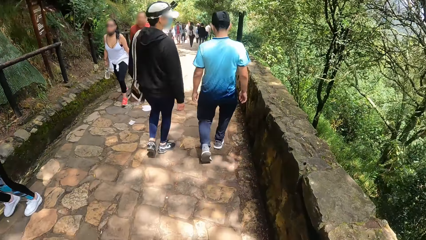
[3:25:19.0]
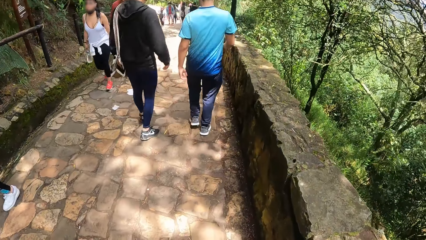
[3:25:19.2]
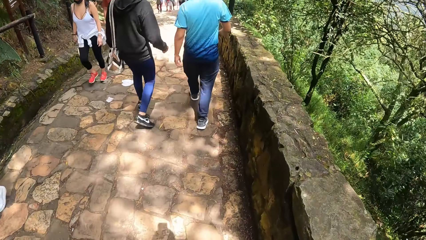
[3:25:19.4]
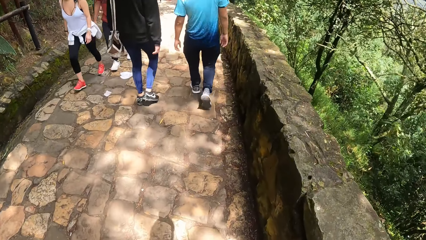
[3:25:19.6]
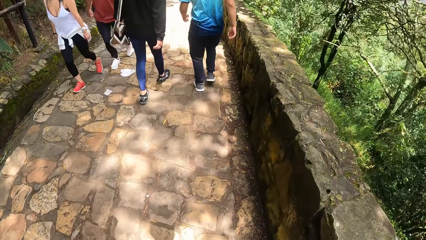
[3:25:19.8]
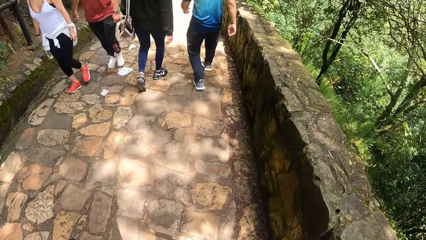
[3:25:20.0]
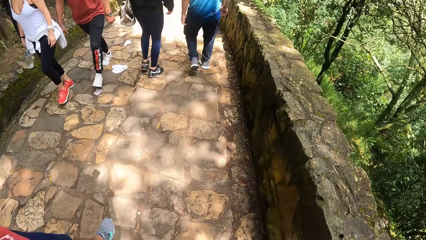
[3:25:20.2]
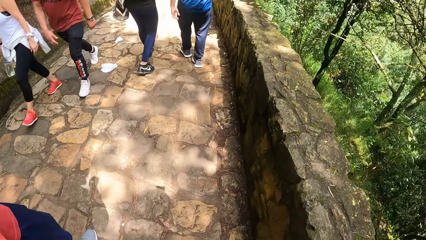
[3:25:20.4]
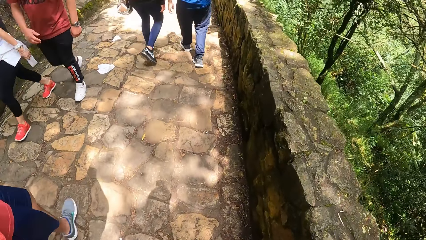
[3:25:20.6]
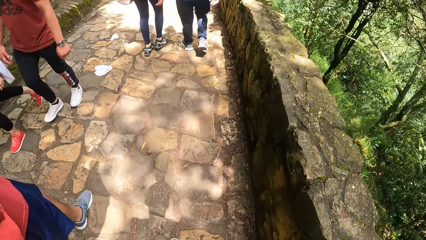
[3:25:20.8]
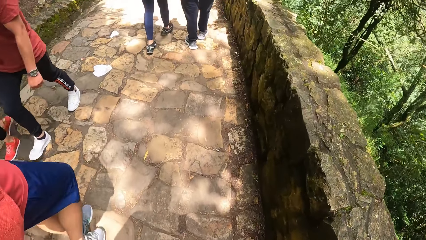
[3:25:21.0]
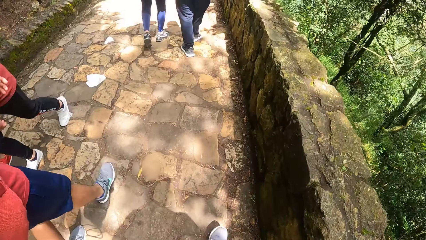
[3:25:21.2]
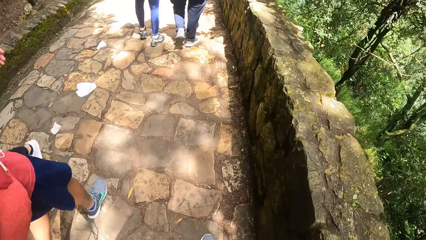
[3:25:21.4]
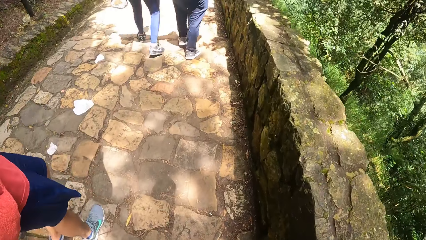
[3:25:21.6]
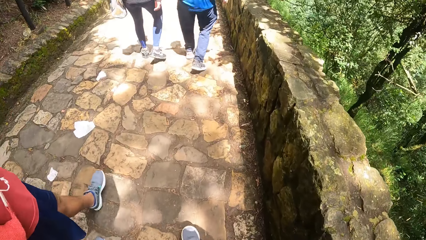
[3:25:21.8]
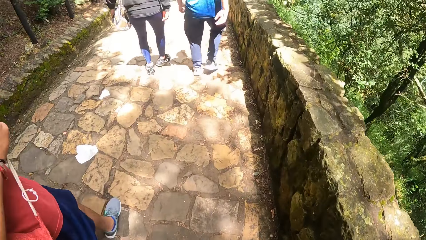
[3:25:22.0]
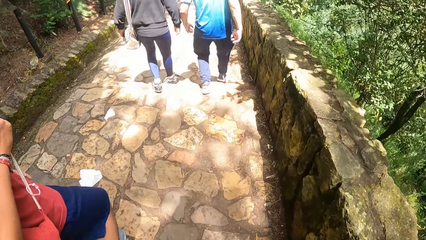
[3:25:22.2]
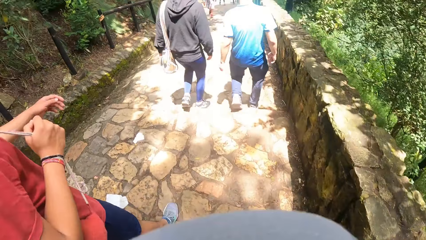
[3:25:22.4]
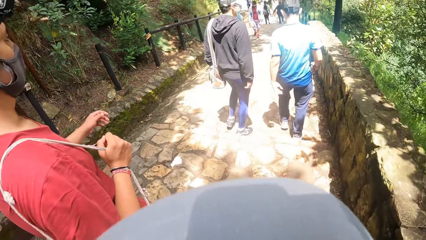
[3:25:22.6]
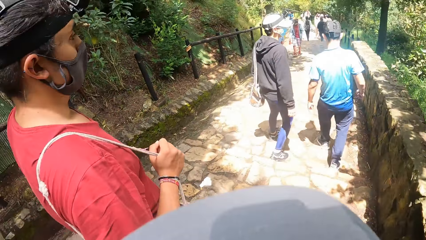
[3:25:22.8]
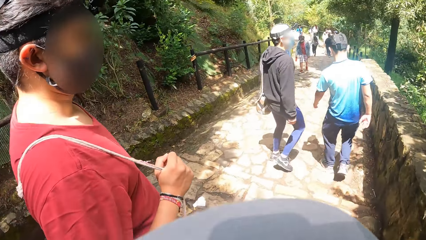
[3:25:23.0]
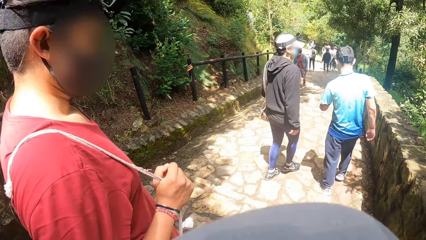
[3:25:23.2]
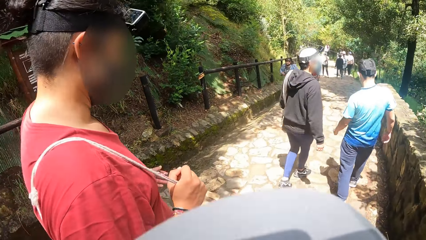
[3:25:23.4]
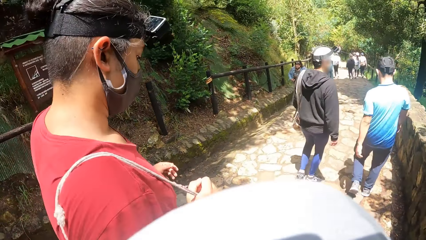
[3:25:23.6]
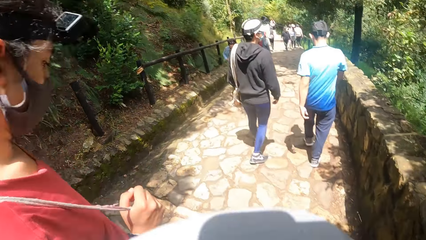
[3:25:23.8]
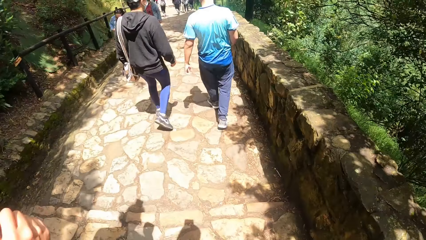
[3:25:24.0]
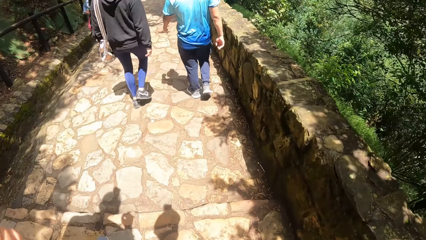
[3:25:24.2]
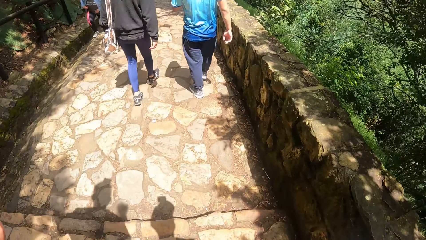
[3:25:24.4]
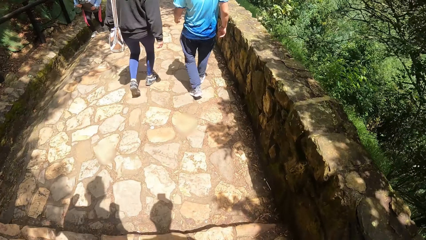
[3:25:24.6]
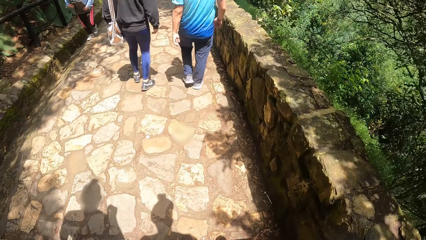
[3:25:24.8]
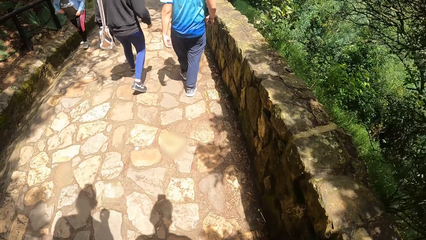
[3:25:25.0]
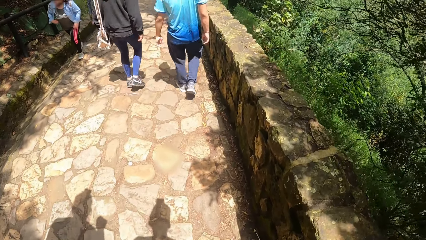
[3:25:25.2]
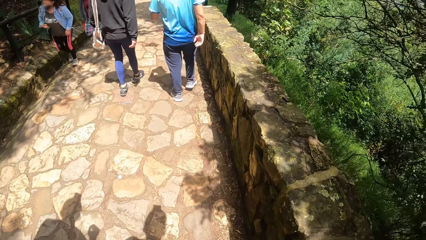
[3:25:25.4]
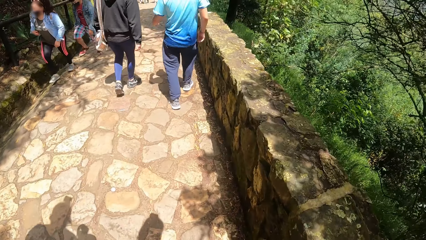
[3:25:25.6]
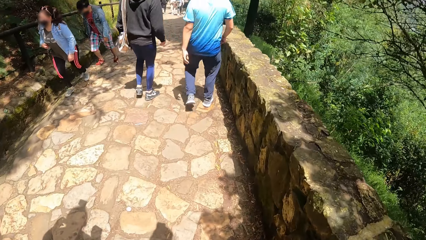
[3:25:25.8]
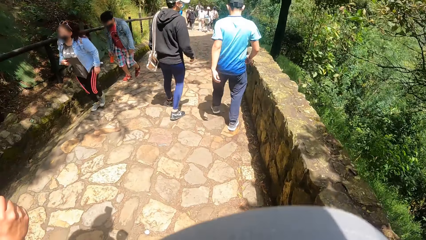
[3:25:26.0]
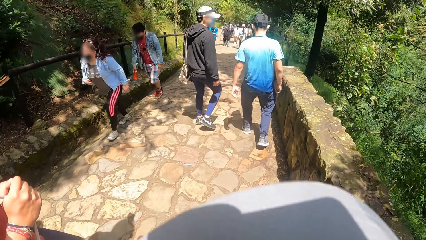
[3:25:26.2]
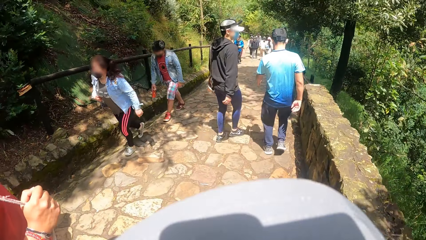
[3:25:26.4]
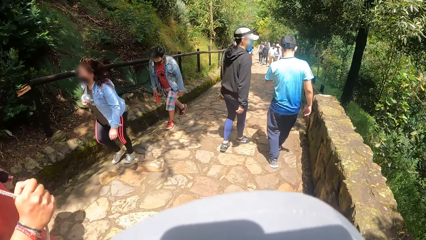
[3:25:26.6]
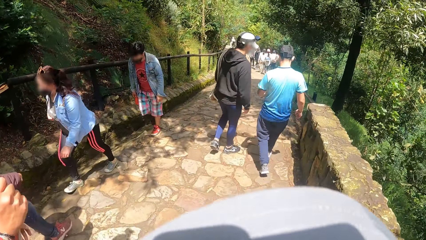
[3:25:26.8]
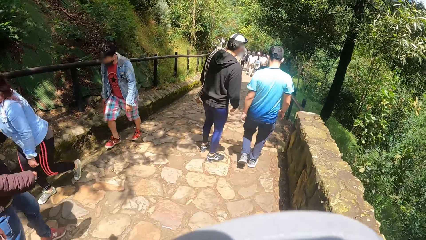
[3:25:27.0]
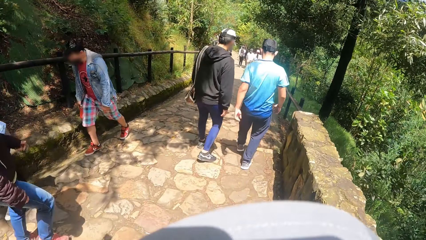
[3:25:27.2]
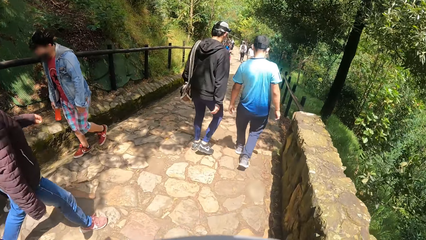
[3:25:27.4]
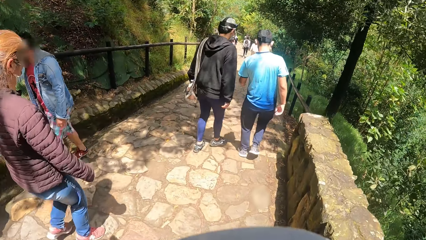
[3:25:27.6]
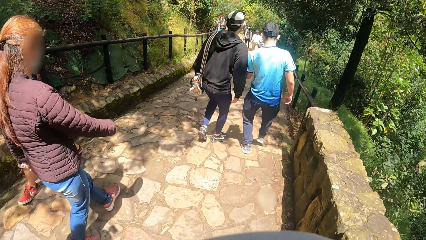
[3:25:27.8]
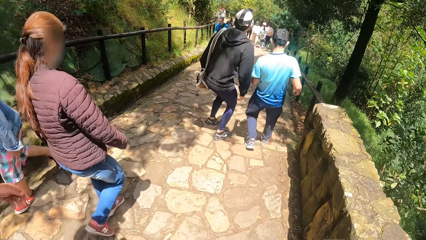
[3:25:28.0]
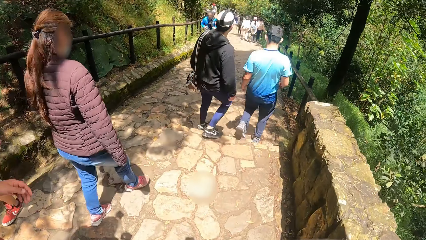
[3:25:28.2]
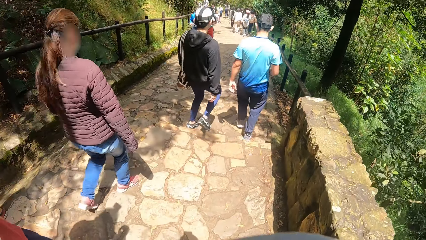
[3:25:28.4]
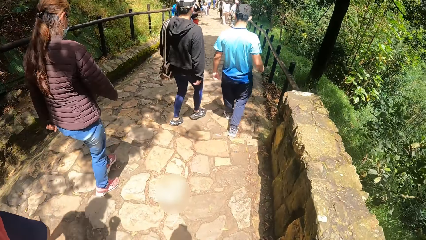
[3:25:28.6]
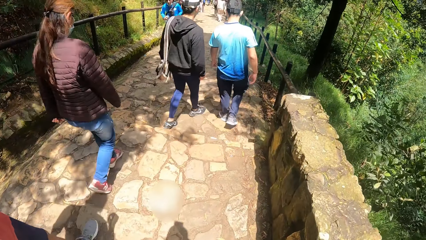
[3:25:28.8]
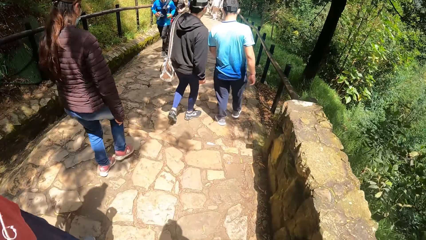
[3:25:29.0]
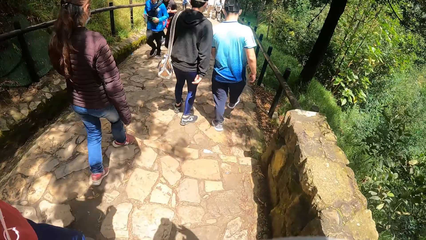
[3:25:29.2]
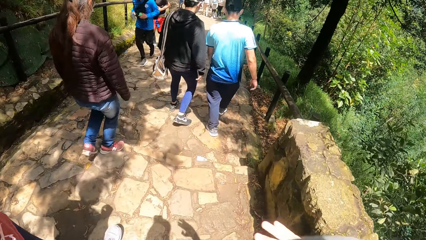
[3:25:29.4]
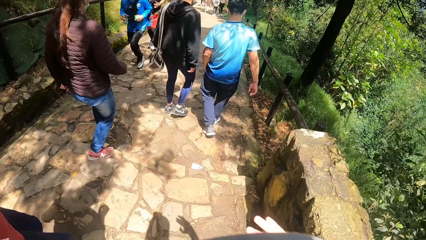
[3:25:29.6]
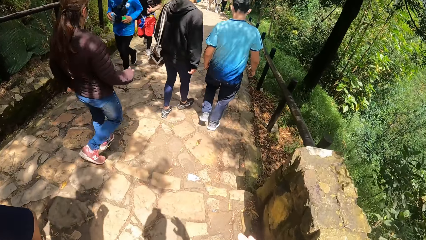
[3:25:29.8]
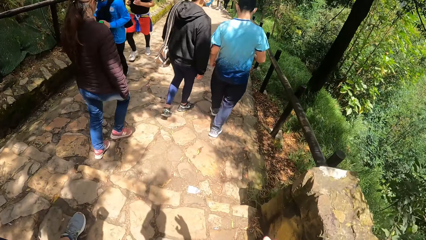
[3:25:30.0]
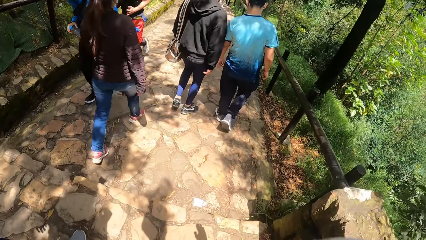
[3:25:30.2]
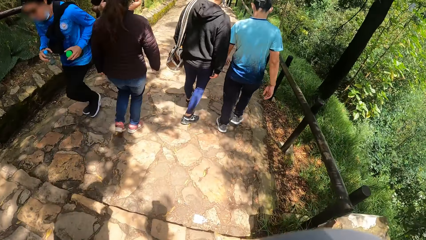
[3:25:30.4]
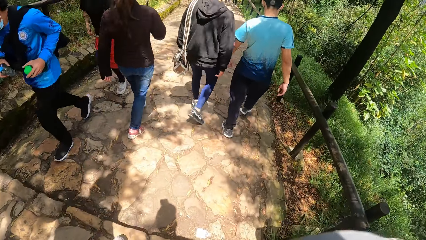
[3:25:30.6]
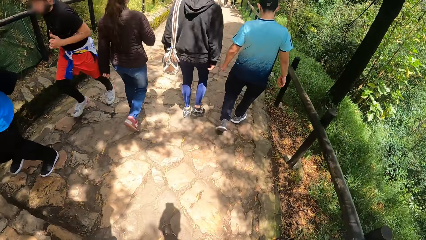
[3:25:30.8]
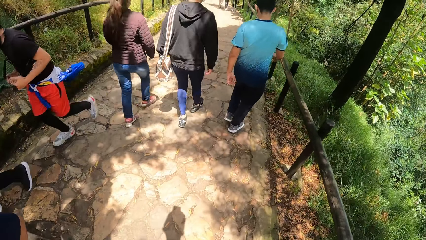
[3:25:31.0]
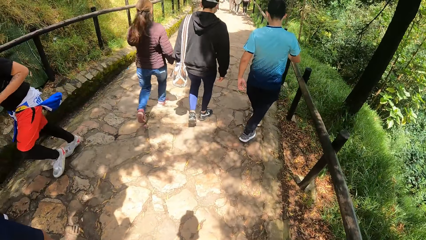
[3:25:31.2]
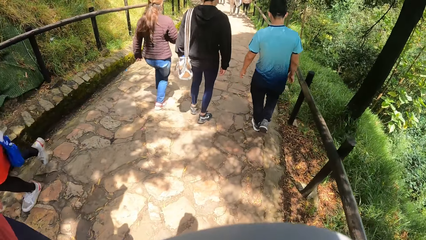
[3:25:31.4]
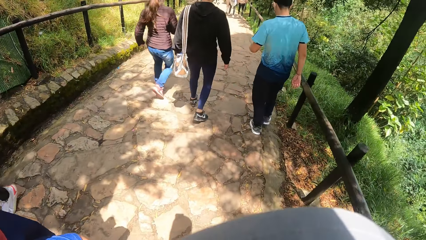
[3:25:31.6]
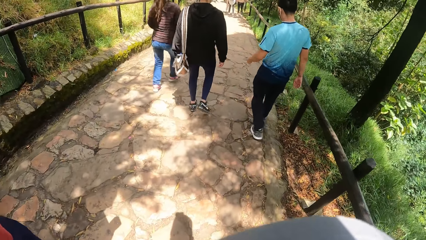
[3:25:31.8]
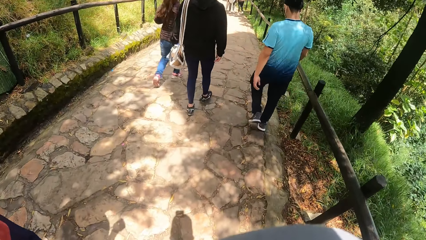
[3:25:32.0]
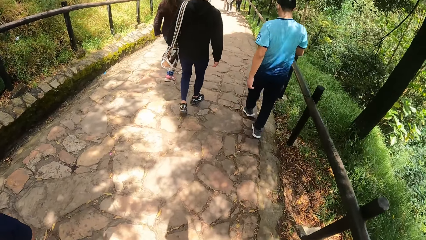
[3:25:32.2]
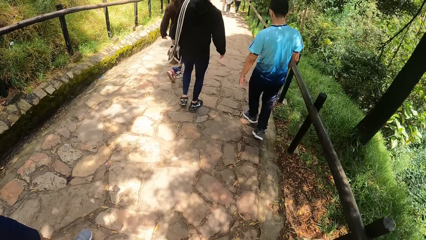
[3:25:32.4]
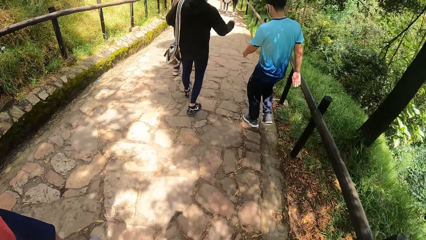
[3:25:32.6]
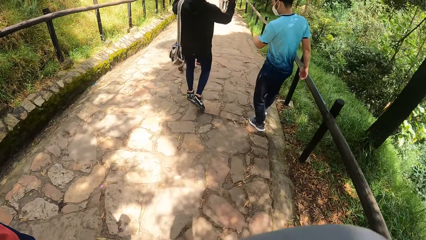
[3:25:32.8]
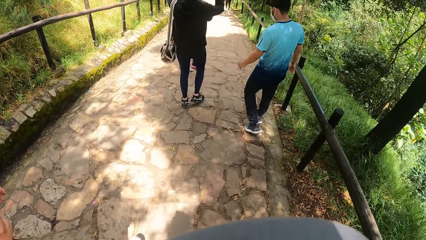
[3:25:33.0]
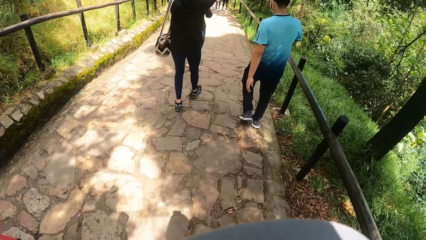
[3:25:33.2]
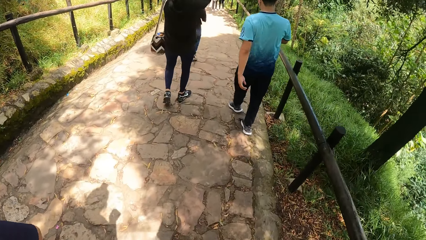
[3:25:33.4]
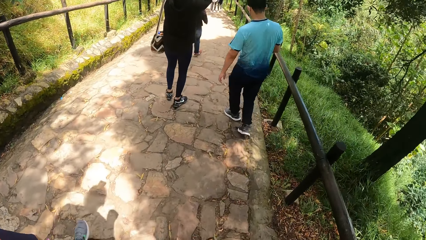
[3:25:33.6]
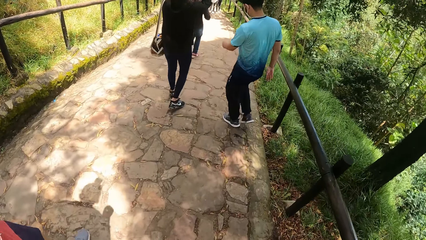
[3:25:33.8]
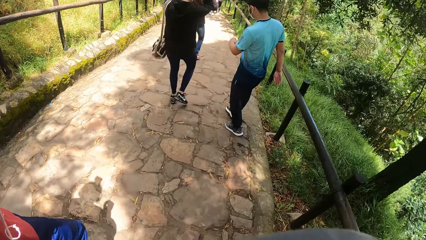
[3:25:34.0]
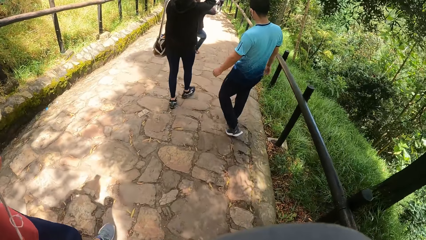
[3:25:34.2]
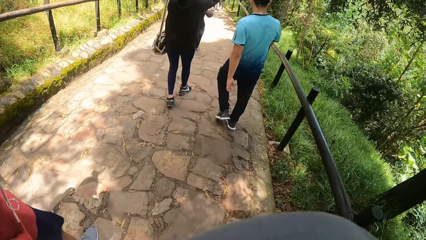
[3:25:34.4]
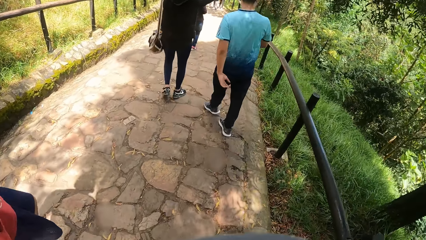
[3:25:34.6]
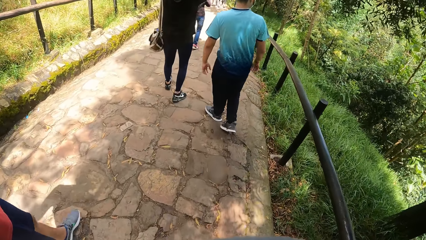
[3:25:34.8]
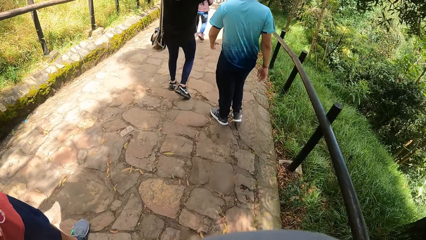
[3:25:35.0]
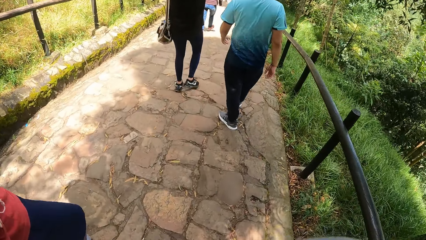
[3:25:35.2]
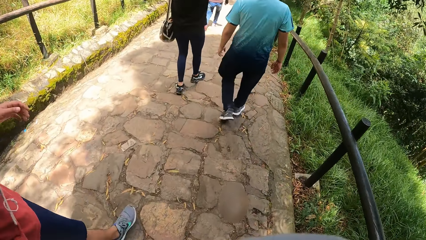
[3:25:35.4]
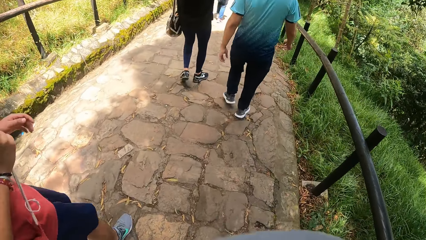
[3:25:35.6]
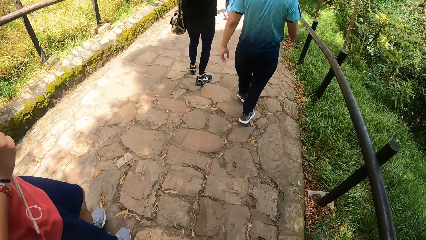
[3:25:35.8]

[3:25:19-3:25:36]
The camera wearer walks down the pathway on the hill with the man.
